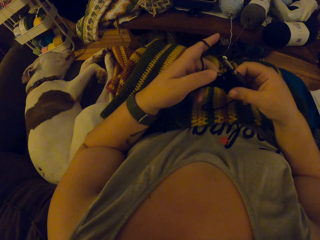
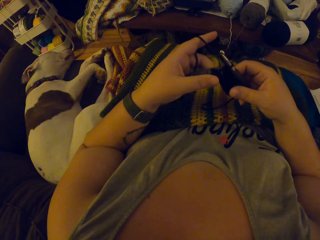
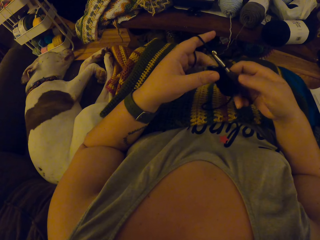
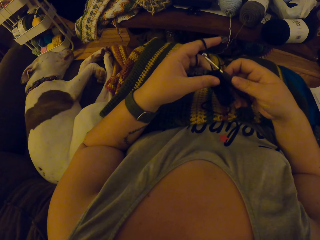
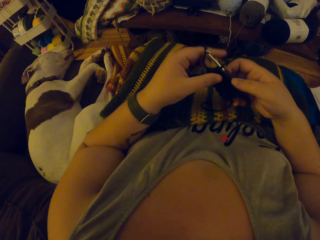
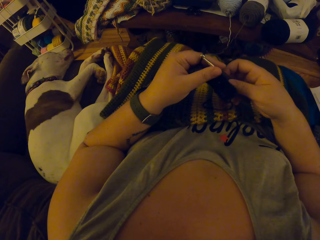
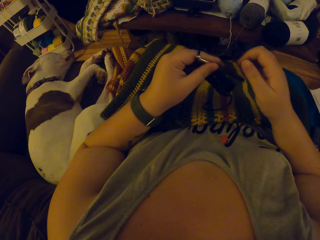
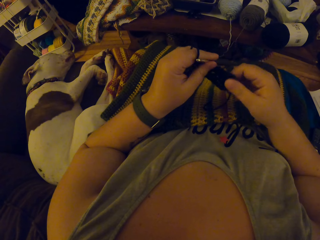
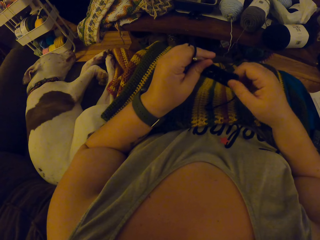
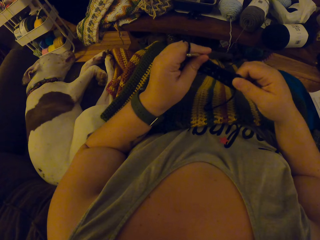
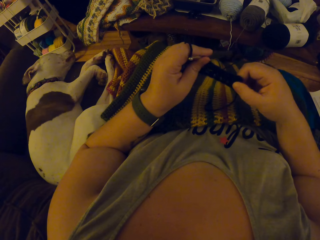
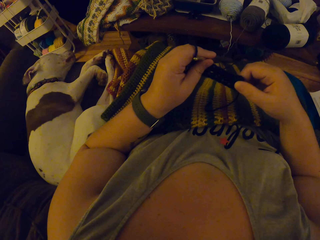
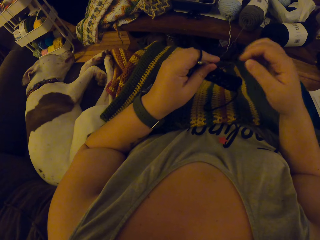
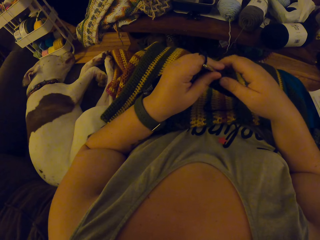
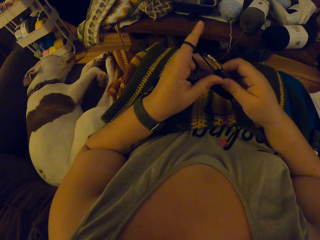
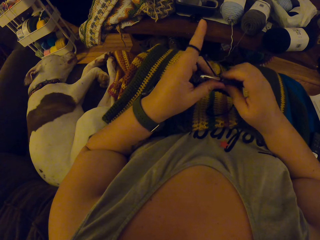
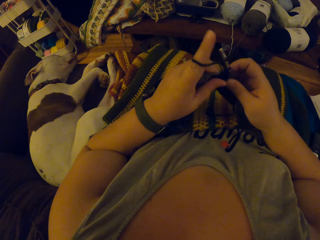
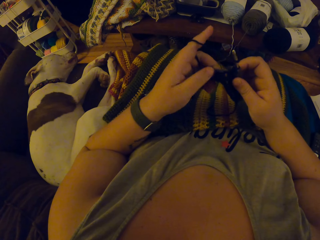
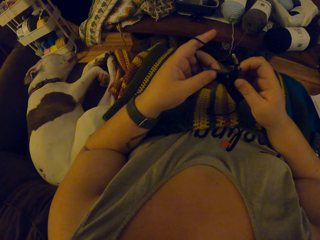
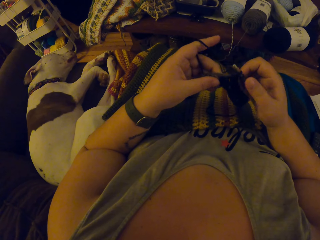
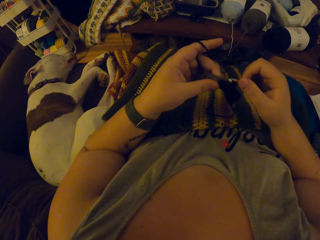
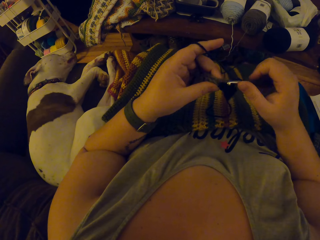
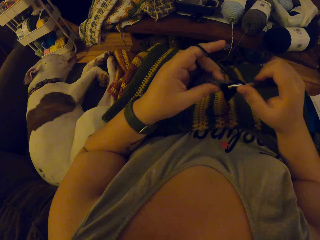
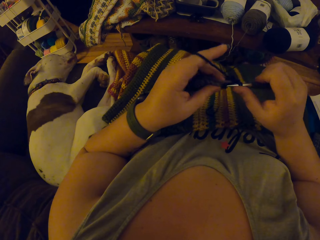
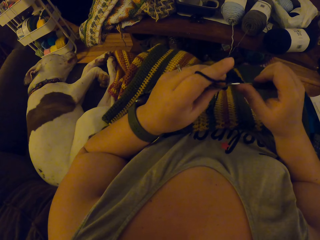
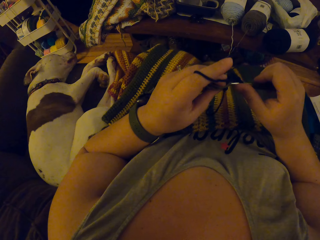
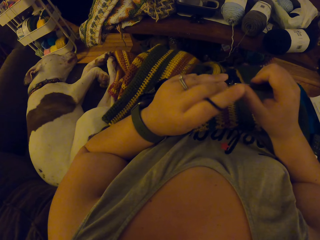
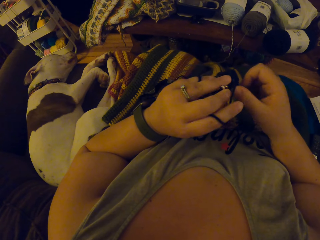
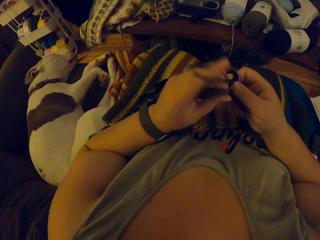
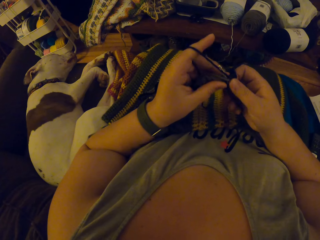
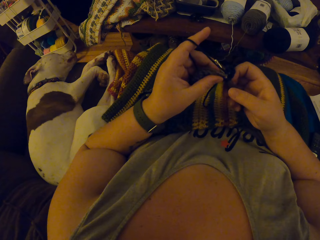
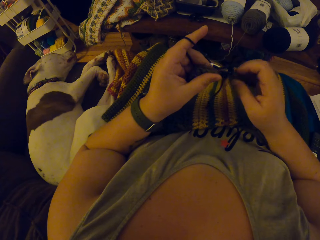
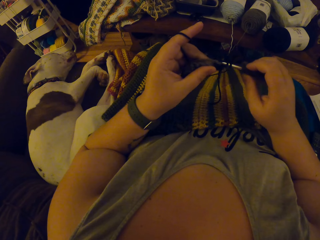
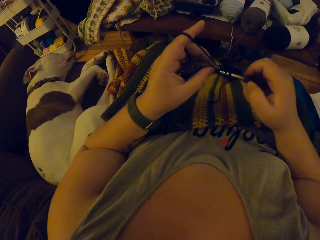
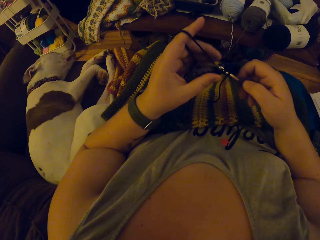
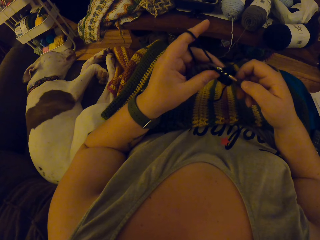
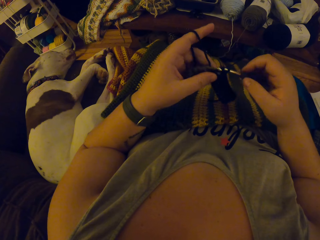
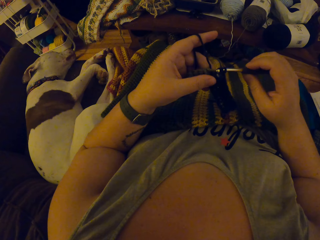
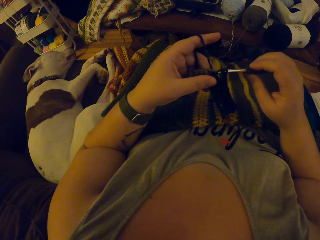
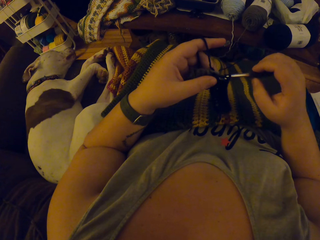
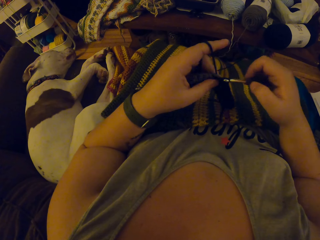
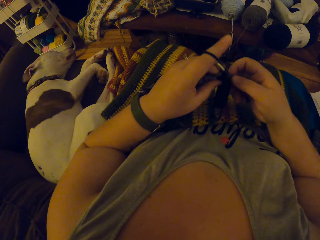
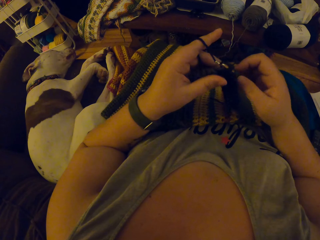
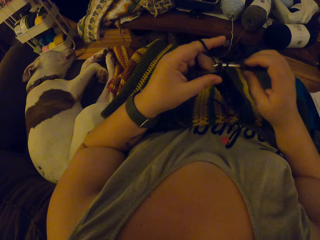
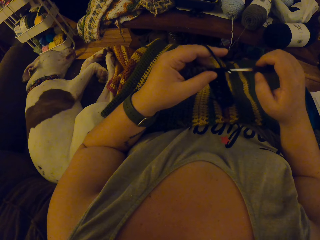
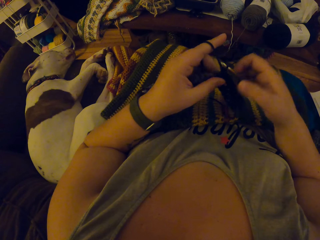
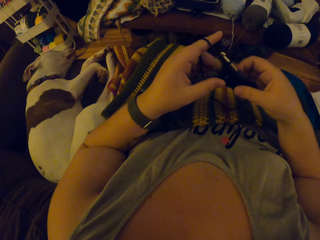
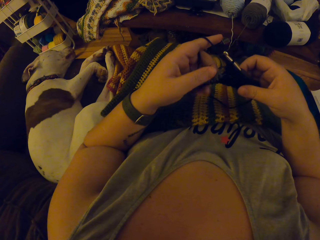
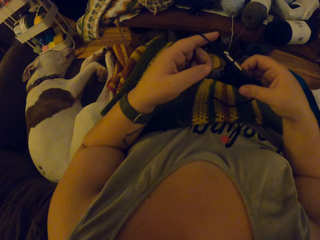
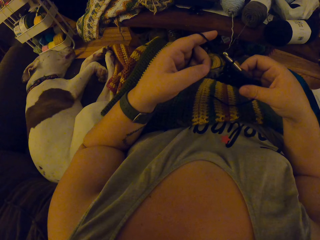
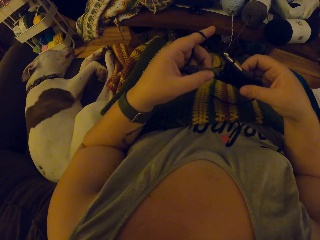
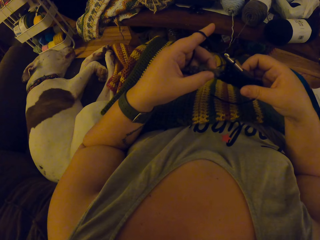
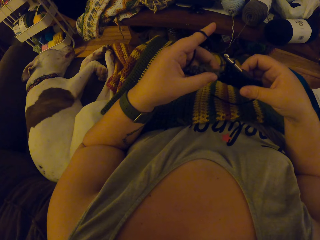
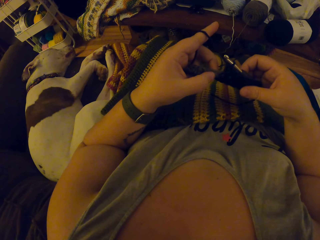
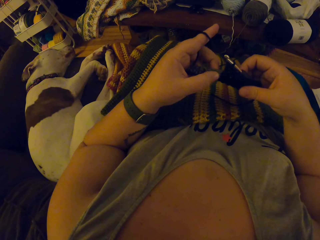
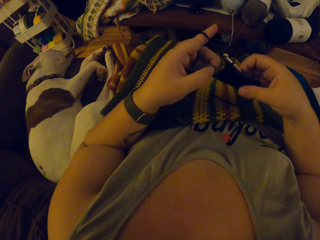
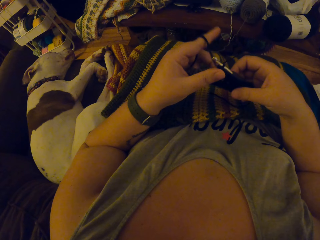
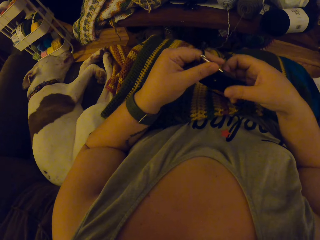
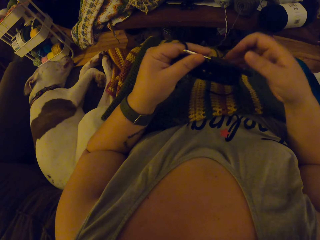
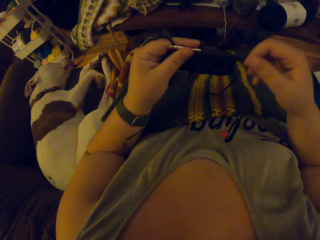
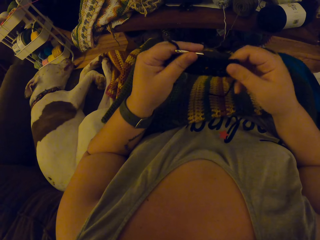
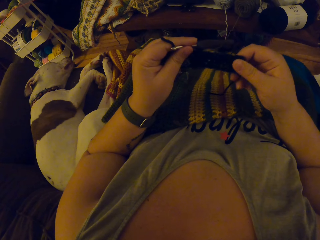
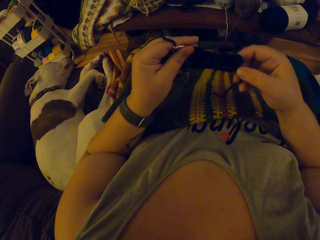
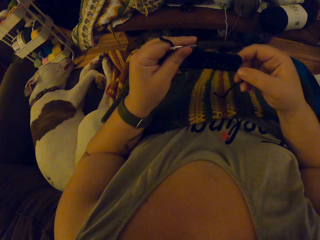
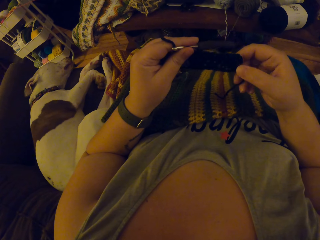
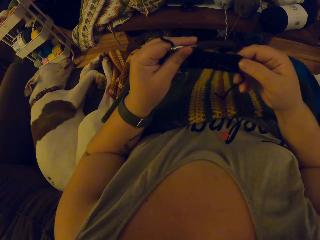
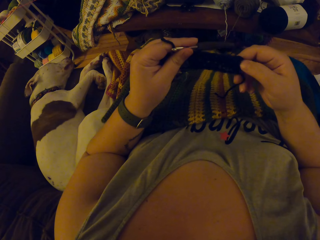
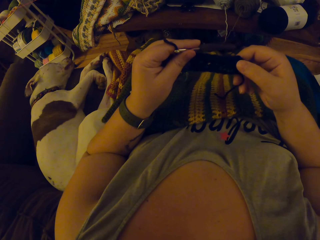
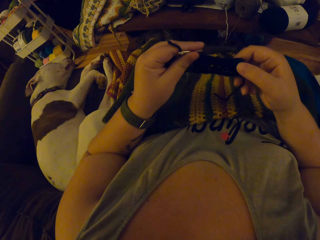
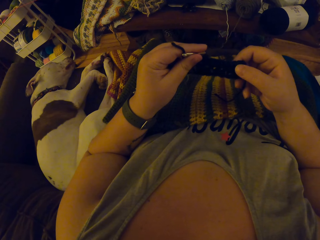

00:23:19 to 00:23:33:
The camera wearer adjusts the placement of the fabric. They check the stitch. They knit the fabric. They stop knitting the fabric and adjust the placement of the fabric. They check the stitch.

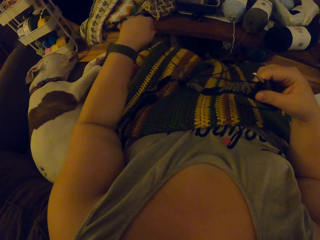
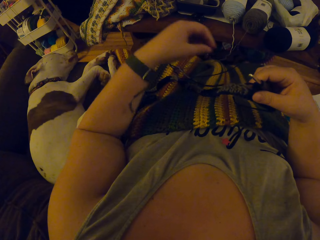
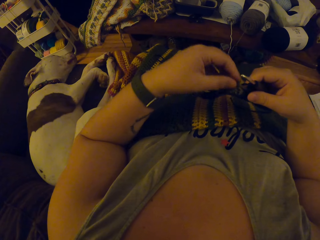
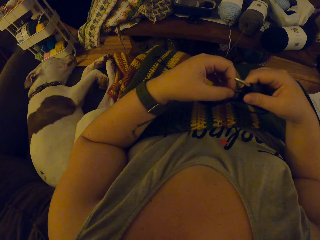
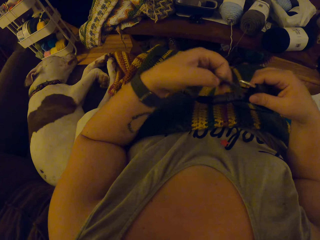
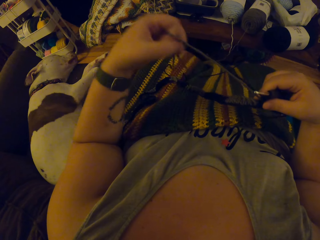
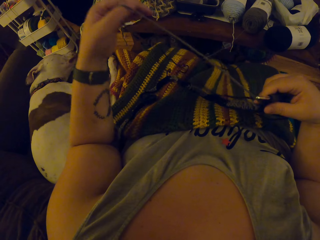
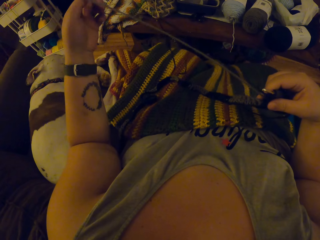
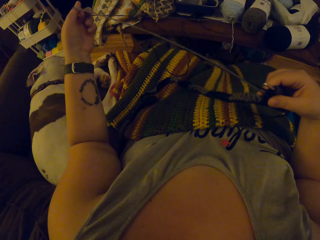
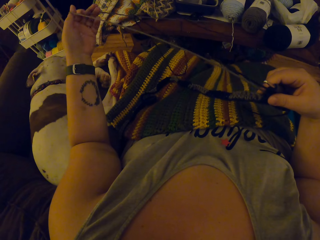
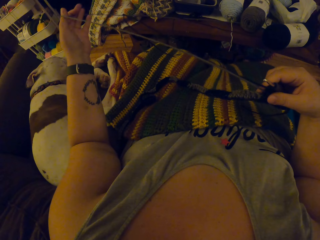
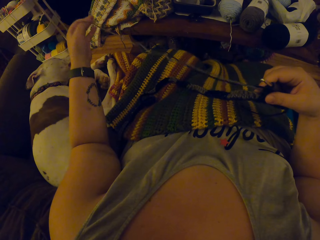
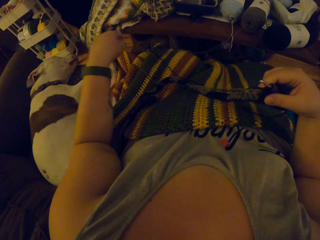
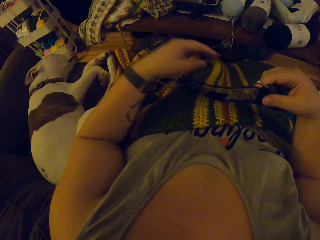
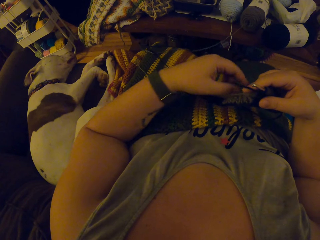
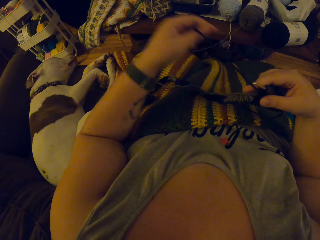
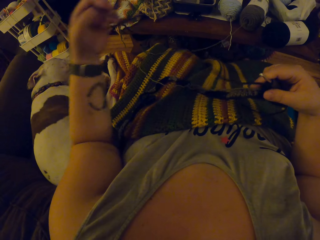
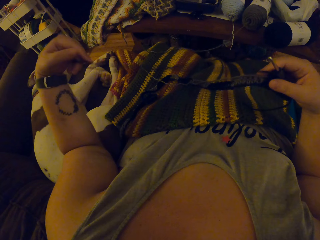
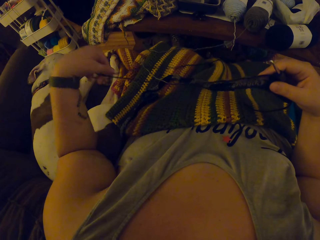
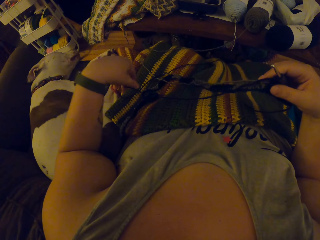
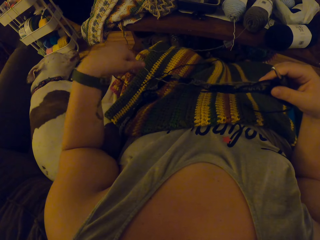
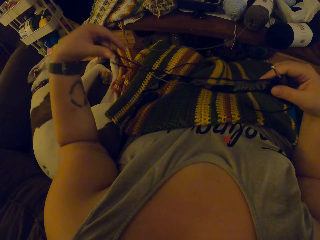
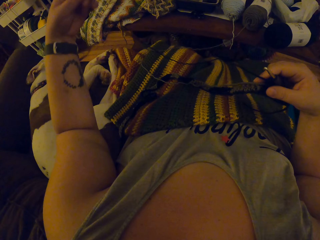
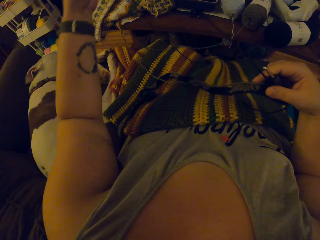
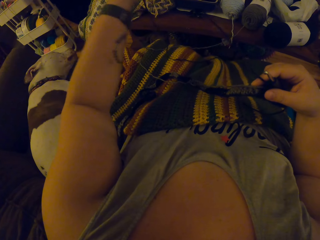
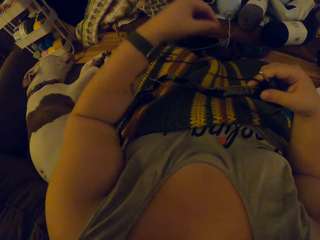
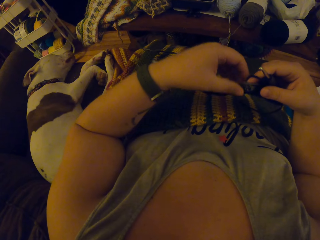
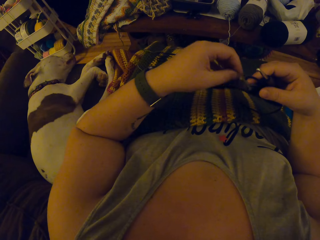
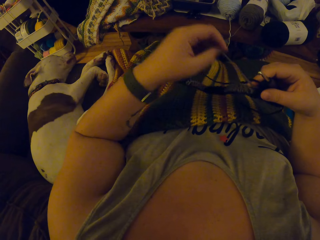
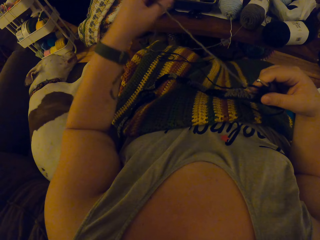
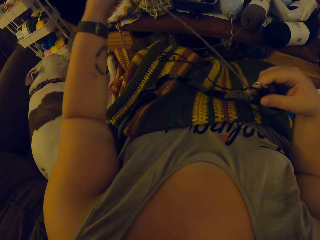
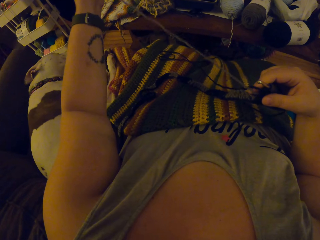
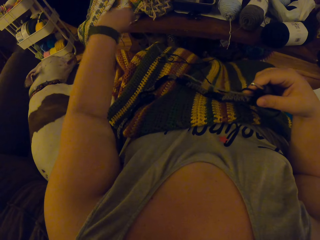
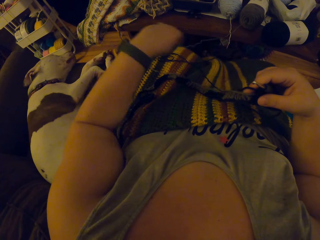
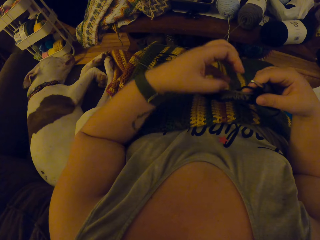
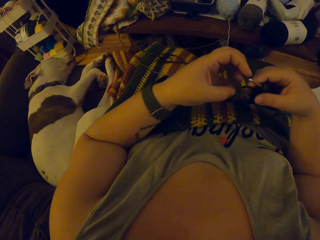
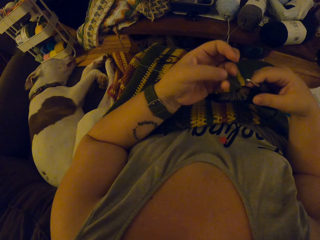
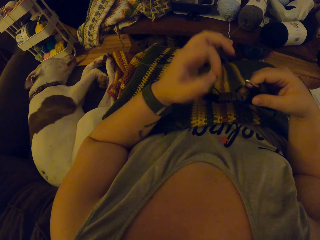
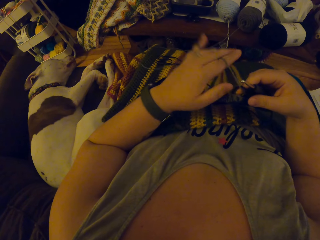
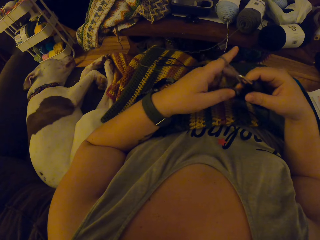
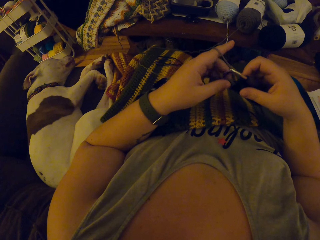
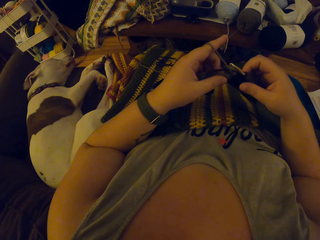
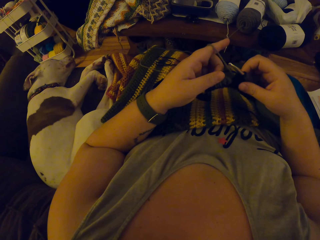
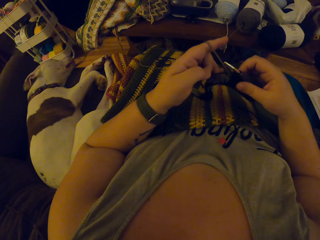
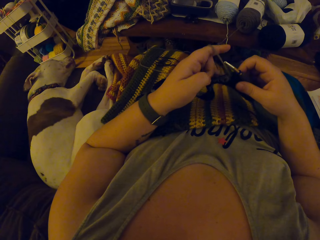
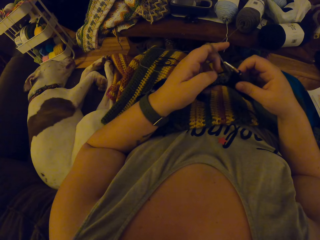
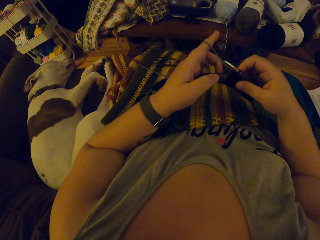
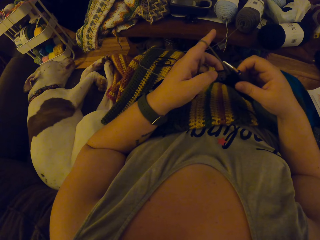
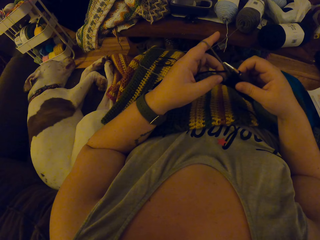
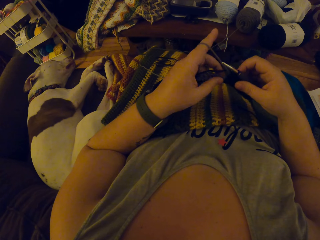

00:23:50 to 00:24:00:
The camera wearer adjusts the yarn. They knit the fabric.
